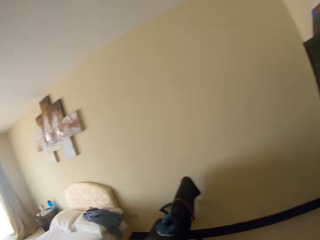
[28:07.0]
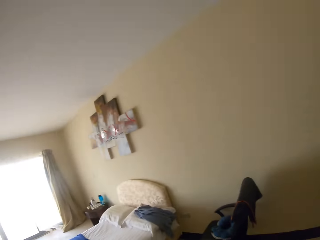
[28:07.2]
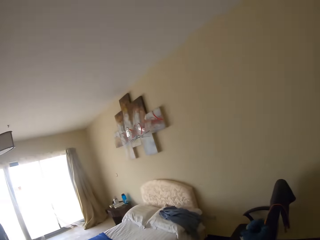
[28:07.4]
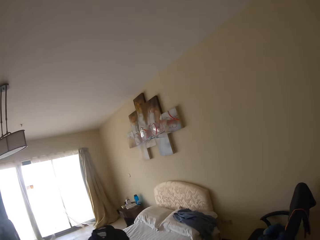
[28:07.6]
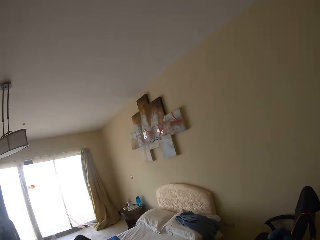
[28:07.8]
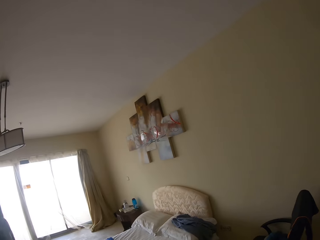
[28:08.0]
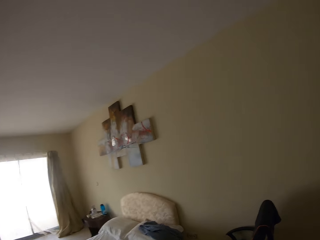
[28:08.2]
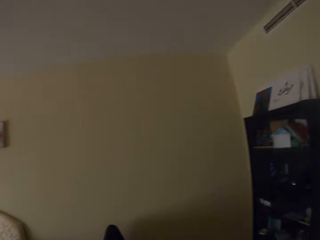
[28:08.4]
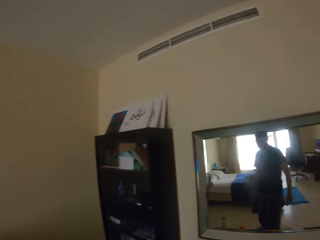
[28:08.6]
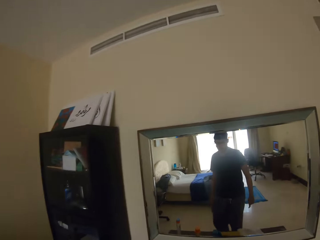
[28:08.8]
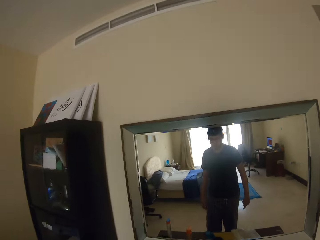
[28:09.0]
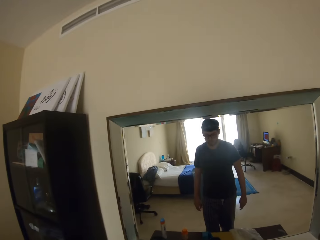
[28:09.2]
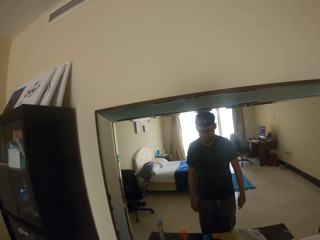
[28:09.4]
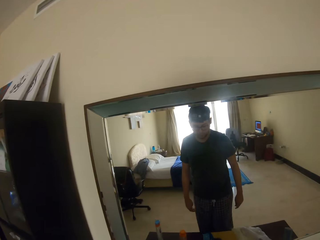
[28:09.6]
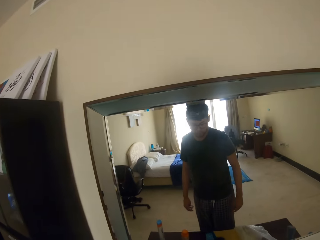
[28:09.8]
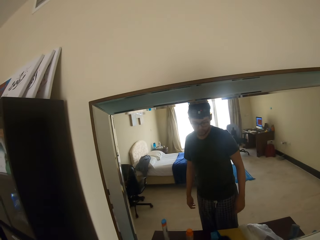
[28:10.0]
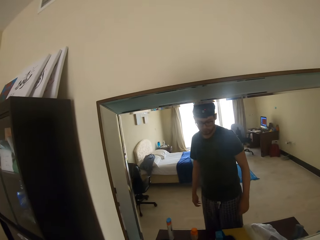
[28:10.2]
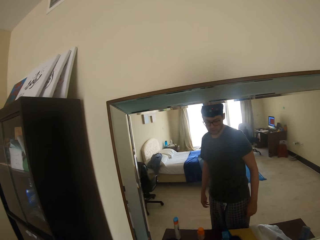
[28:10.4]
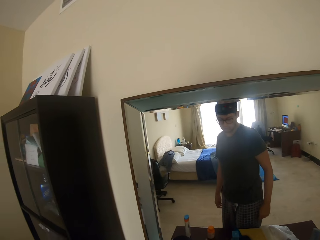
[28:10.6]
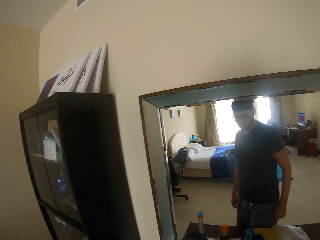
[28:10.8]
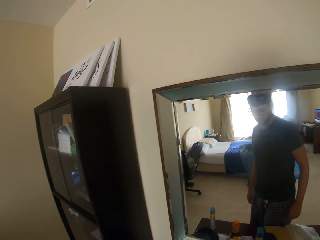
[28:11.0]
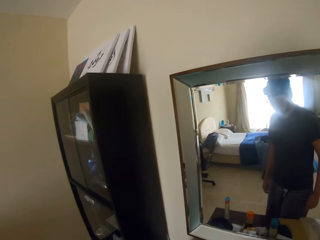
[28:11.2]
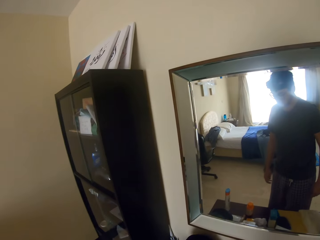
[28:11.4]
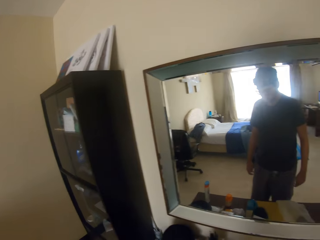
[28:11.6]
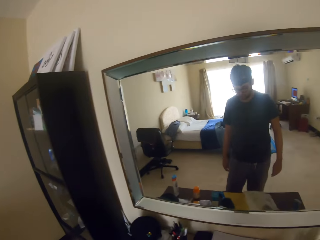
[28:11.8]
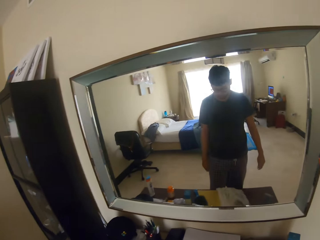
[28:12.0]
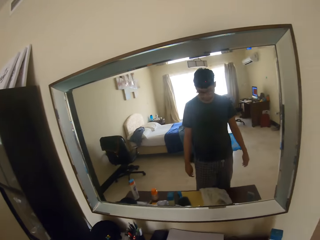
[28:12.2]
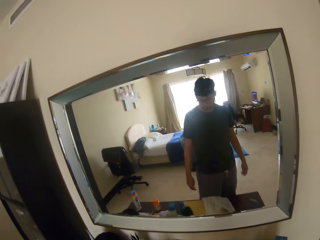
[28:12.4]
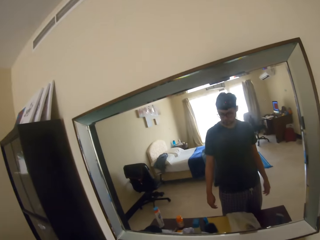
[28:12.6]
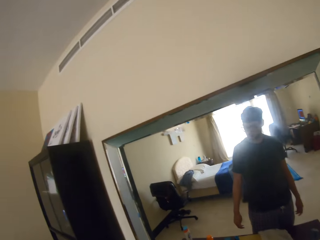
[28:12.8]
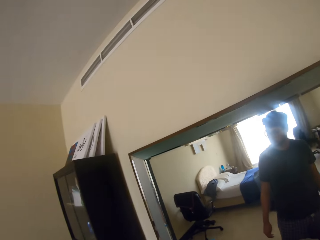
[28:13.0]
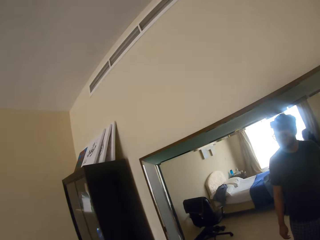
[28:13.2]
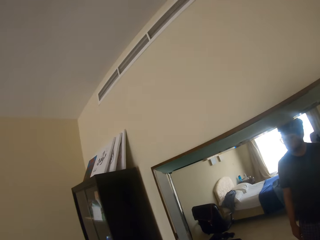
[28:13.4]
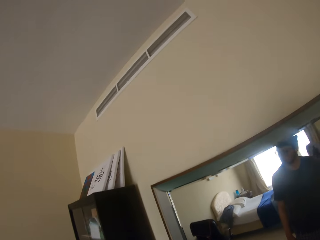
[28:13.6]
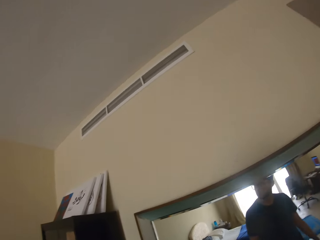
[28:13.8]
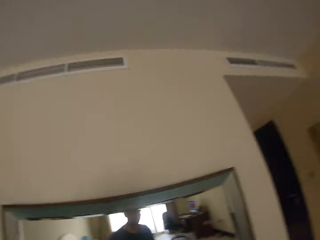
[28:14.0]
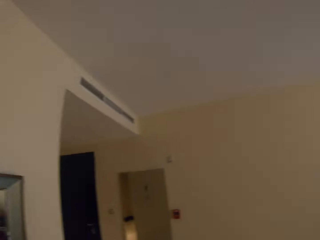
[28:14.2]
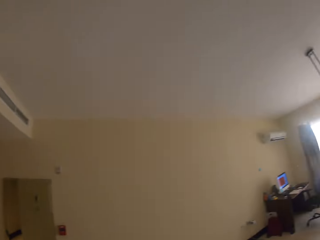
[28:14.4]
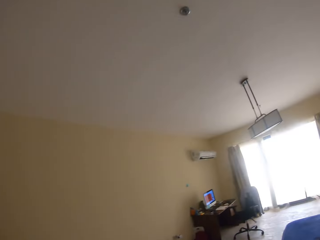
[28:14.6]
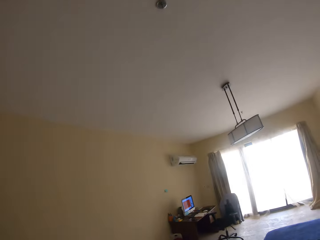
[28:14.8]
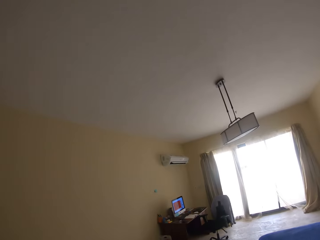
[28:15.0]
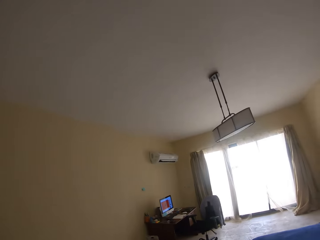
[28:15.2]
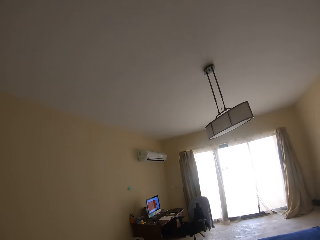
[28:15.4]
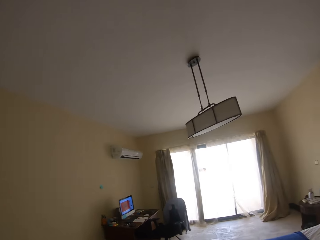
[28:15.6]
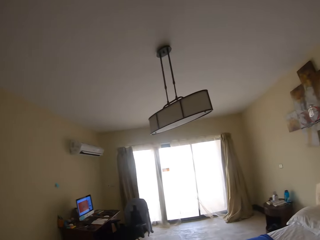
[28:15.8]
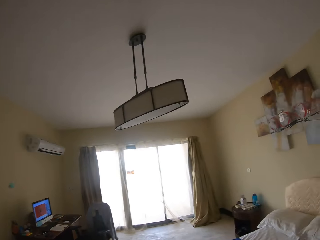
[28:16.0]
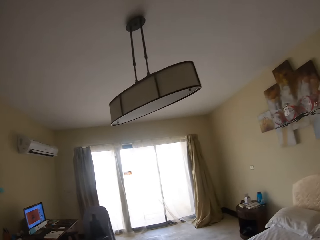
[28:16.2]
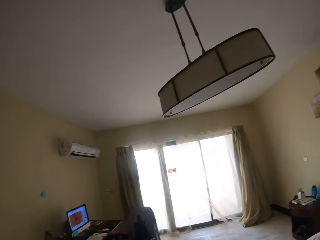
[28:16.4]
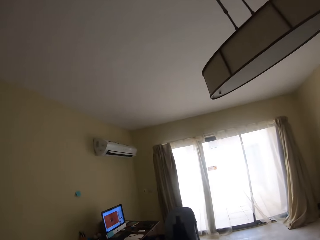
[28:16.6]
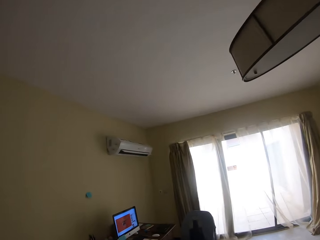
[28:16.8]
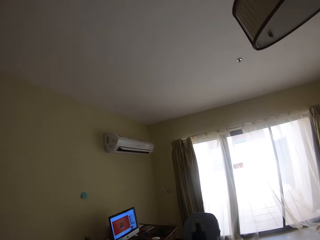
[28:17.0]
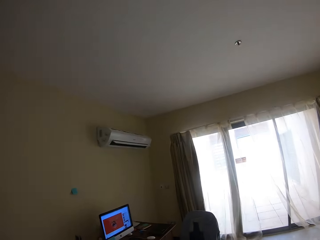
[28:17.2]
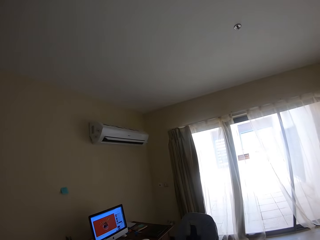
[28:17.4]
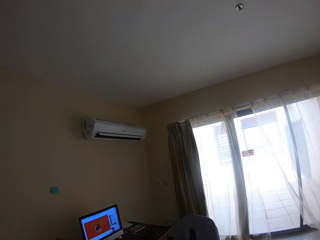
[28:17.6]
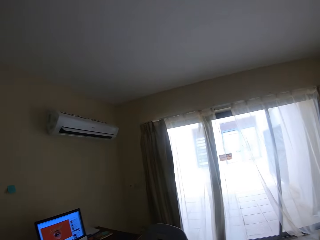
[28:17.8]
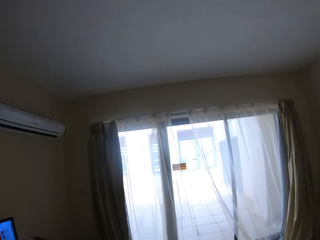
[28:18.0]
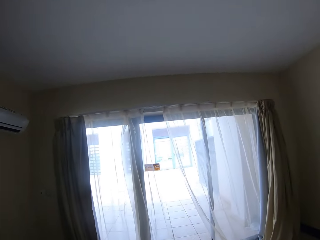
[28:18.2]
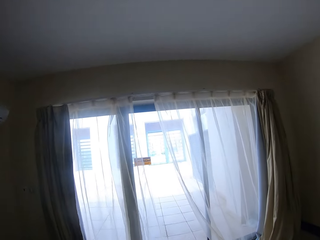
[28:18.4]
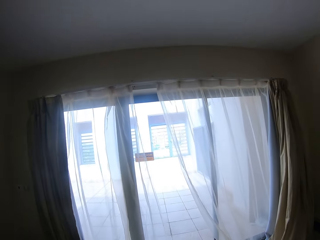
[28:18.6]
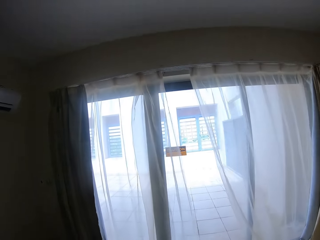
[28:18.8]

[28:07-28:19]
The camera wearer takes the cloth from the drawer. He walks towards the bed and throws the cloth on the bed. He closes the drawer with his thigh. He walks towards his computer.

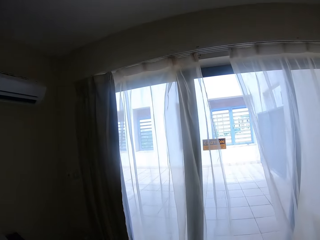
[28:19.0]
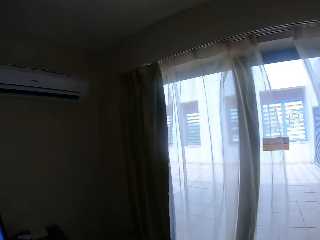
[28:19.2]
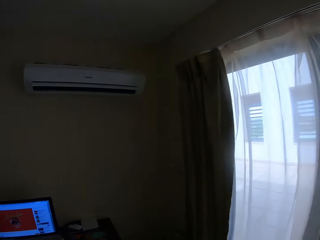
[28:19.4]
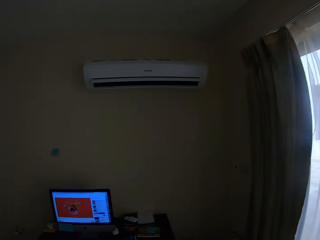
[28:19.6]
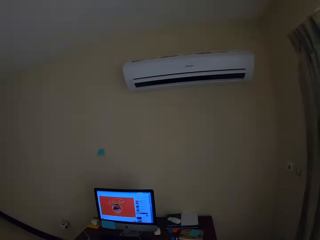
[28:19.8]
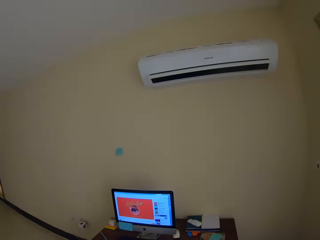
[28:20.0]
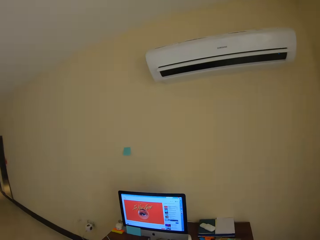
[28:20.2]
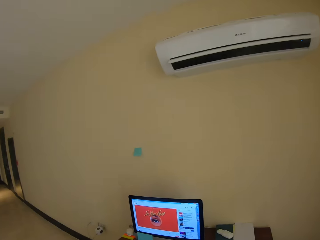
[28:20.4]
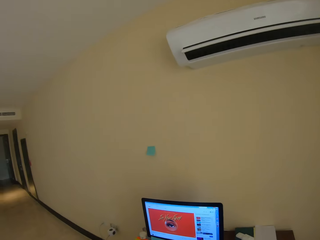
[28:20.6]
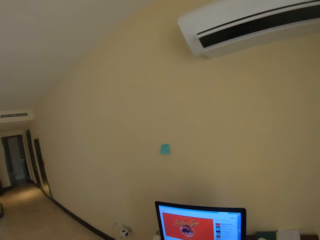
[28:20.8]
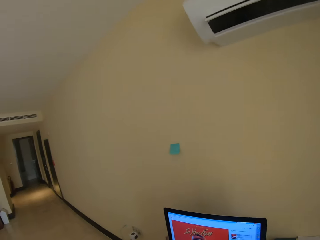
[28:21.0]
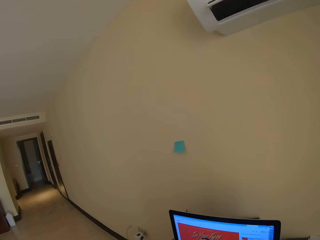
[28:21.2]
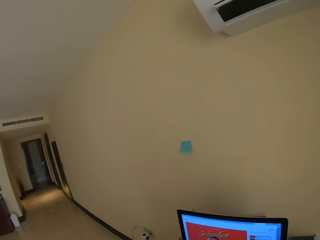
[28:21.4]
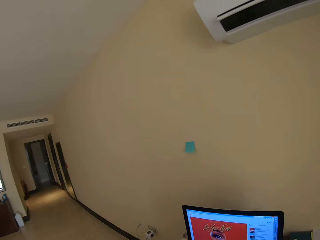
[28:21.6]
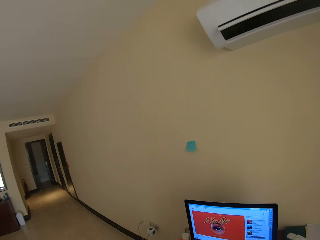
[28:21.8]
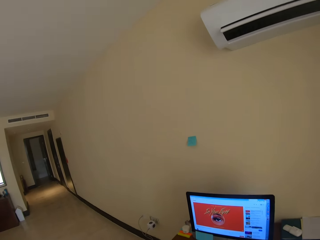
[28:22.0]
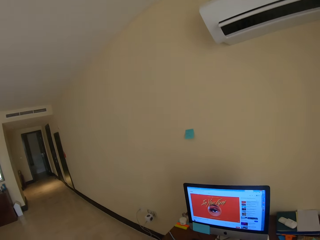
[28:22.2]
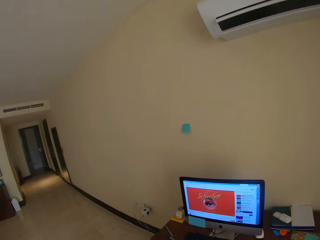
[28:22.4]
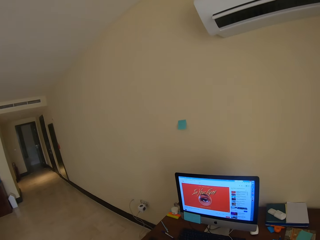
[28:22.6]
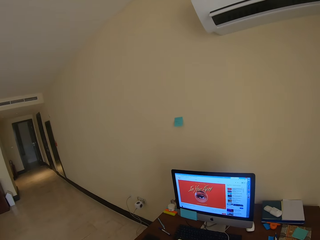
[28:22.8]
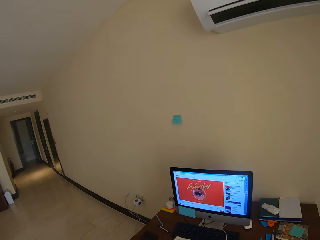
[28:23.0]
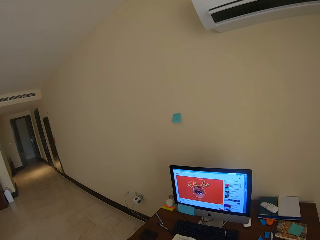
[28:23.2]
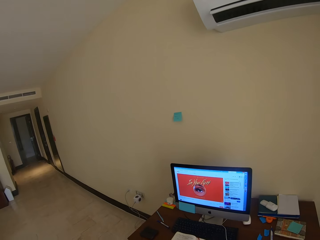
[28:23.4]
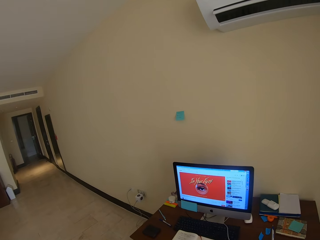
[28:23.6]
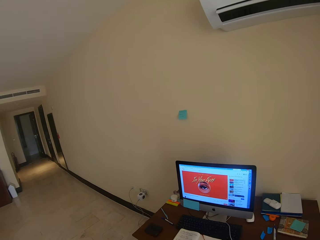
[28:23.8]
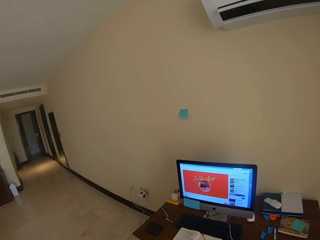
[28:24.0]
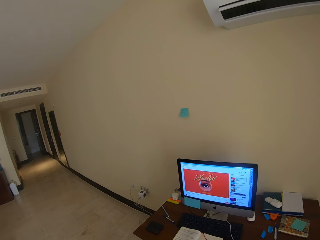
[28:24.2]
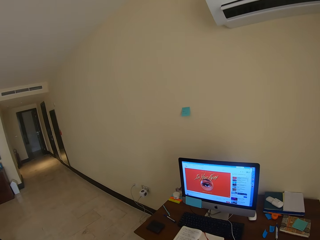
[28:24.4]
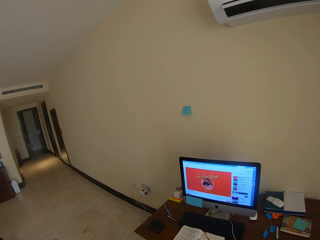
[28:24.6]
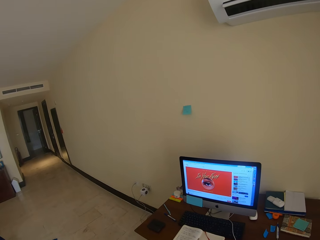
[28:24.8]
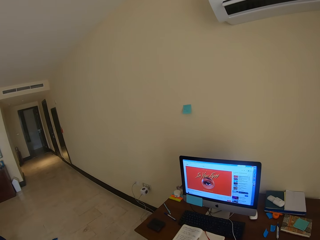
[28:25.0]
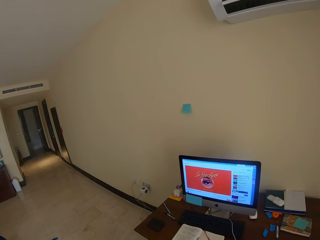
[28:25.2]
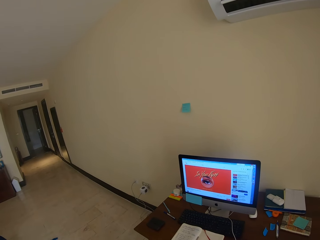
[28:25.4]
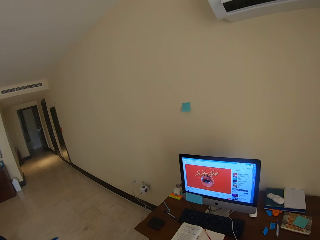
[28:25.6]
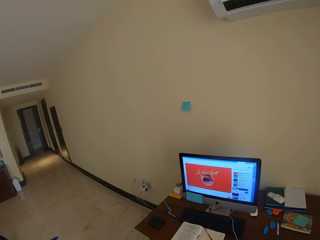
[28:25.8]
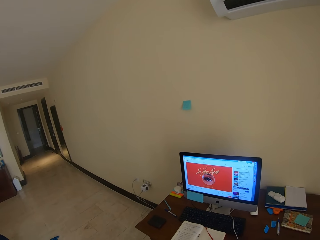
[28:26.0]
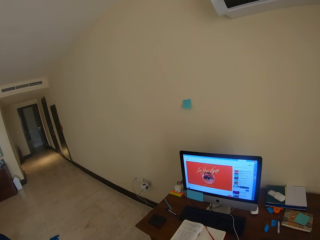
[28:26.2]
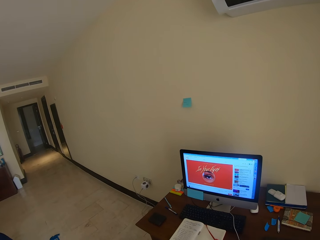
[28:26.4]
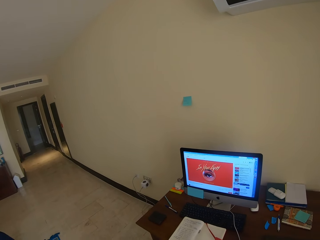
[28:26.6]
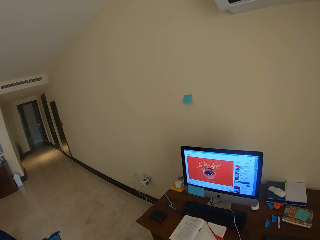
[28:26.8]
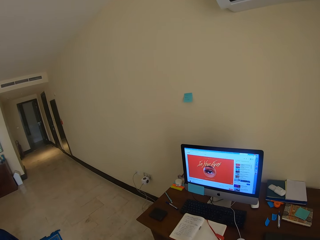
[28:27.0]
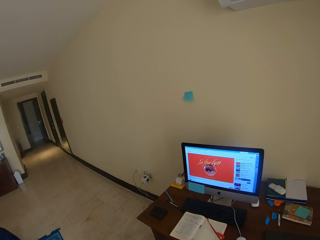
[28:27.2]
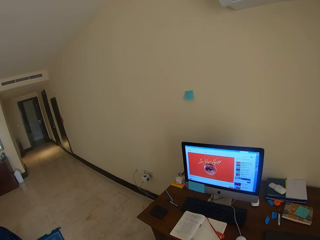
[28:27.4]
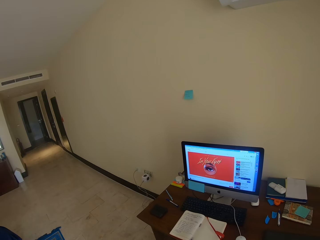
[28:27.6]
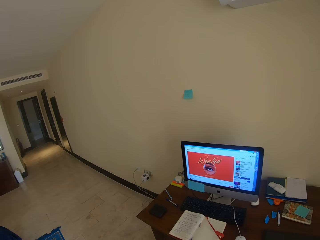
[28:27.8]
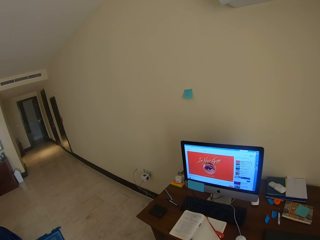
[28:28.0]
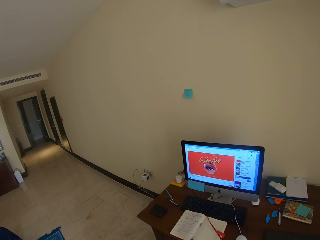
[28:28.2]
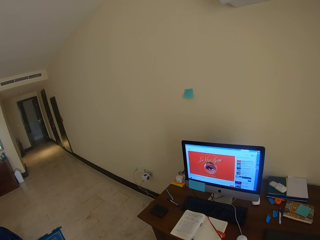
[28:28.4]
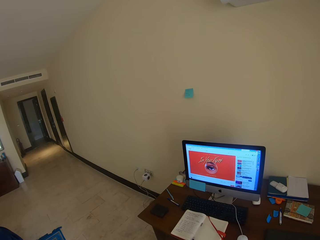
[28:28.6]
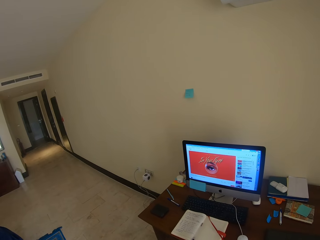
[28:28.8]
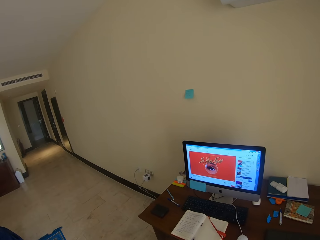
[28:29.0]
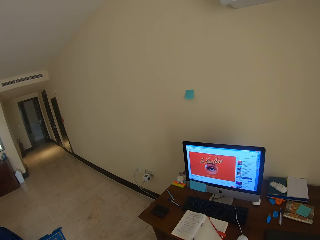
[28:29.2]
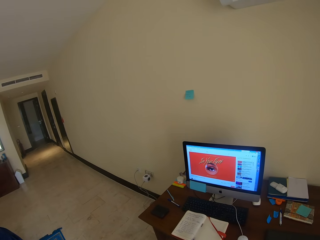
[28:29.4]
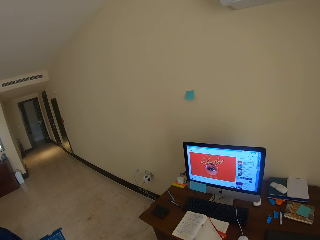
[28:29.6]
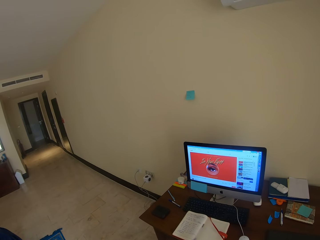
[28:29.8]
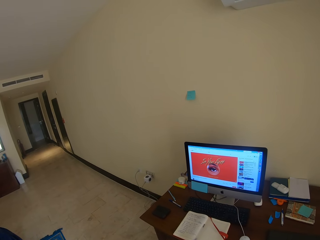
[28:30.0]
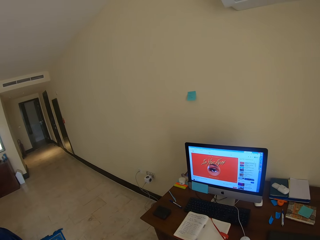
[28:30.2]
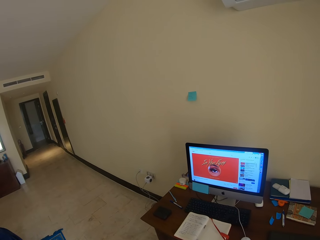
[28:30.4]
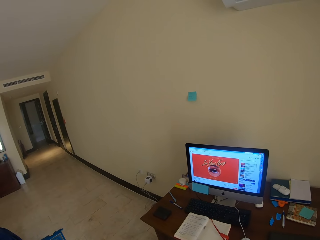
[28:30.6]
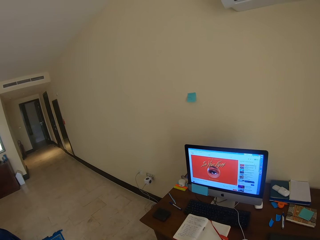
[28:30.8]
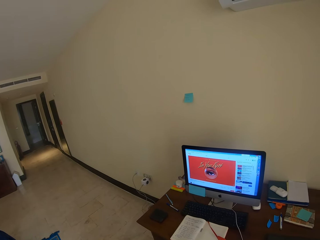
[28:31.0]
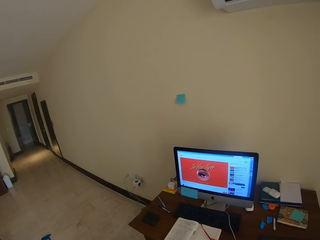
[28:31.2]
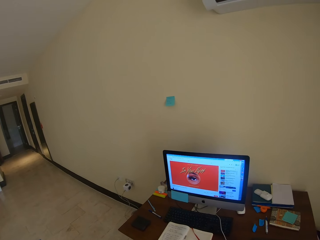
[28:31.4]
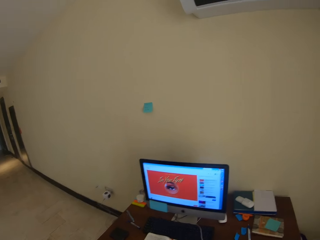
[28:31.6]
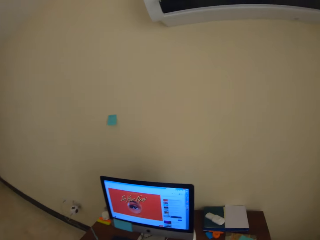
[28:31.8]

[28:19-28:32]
The camera wearer stares at his computer.
